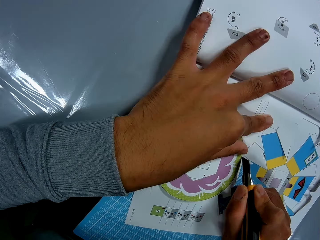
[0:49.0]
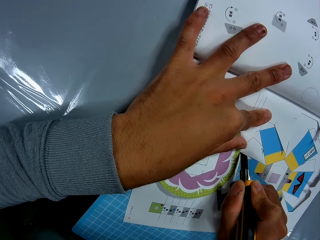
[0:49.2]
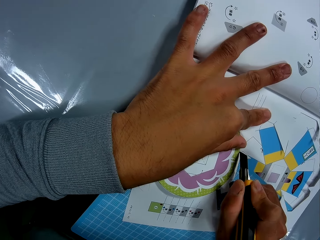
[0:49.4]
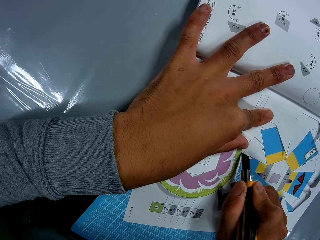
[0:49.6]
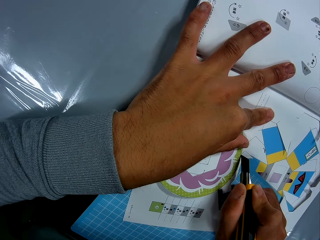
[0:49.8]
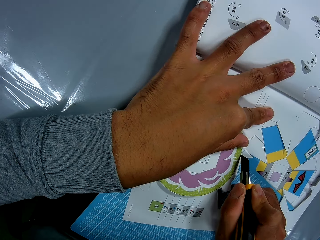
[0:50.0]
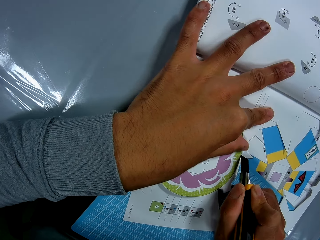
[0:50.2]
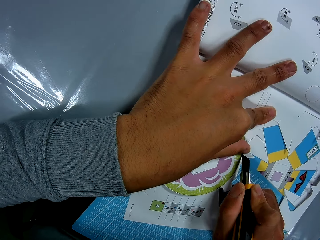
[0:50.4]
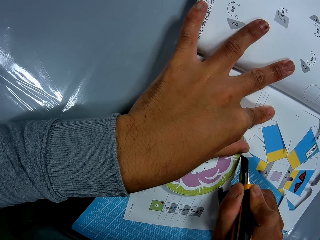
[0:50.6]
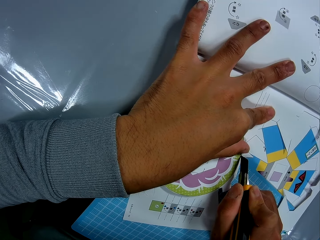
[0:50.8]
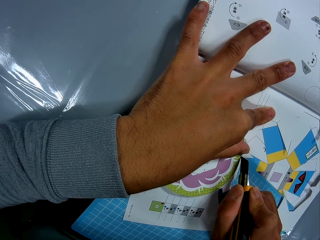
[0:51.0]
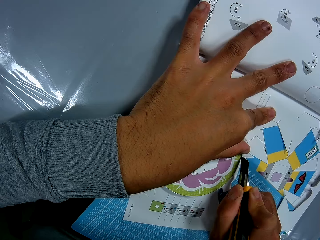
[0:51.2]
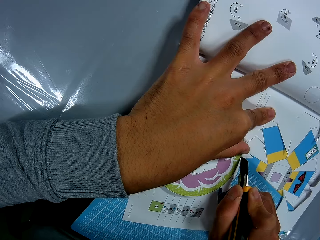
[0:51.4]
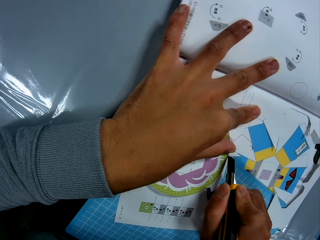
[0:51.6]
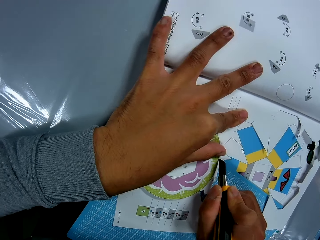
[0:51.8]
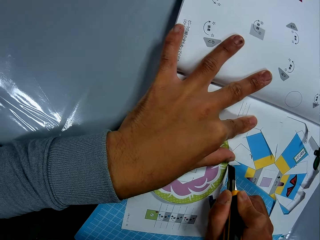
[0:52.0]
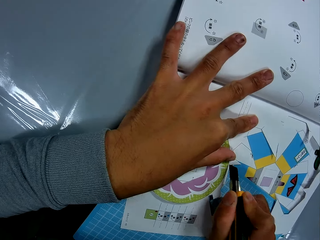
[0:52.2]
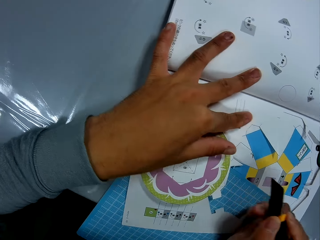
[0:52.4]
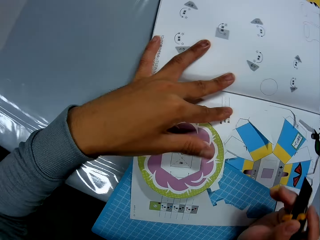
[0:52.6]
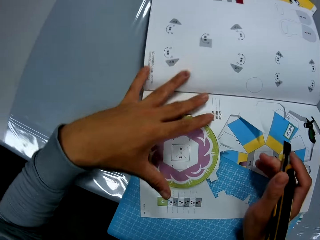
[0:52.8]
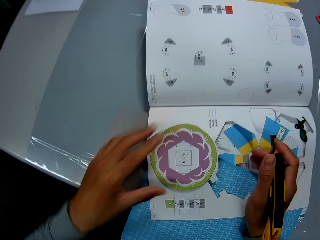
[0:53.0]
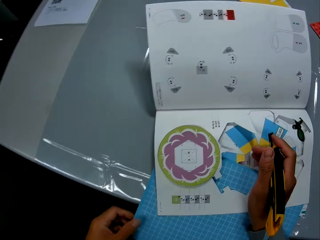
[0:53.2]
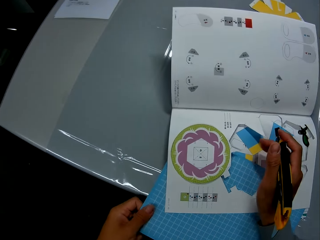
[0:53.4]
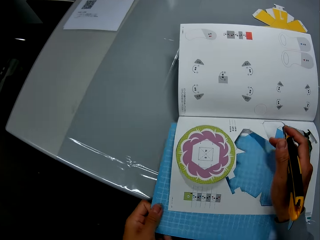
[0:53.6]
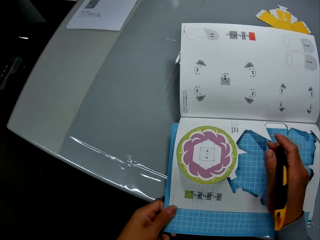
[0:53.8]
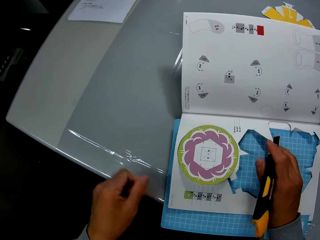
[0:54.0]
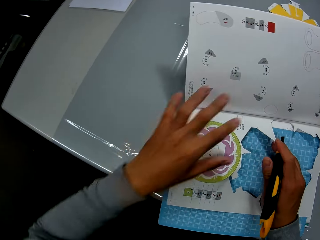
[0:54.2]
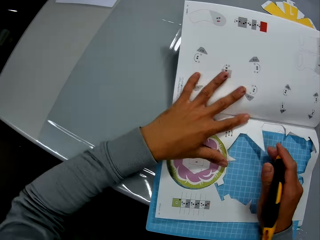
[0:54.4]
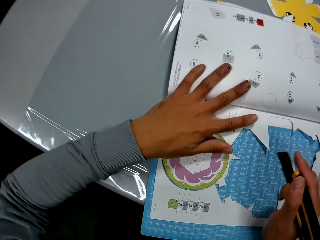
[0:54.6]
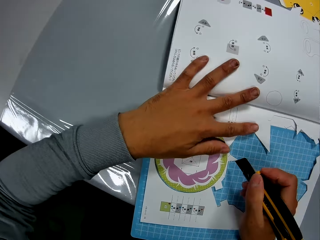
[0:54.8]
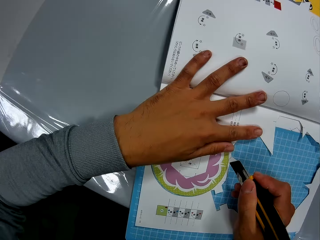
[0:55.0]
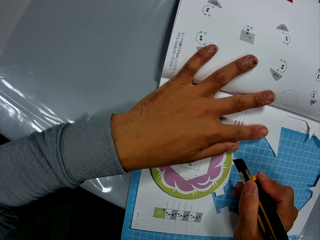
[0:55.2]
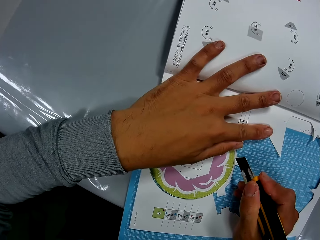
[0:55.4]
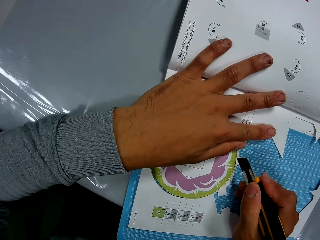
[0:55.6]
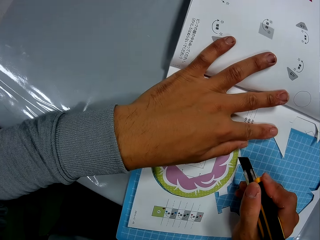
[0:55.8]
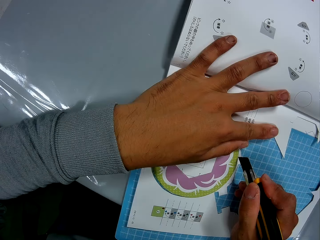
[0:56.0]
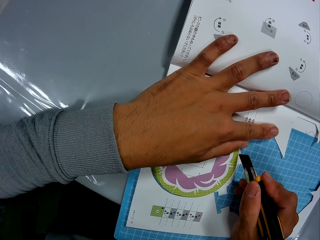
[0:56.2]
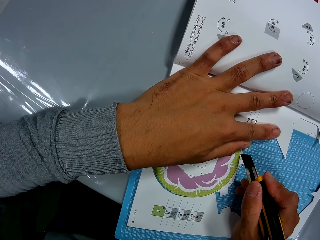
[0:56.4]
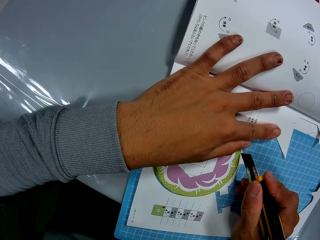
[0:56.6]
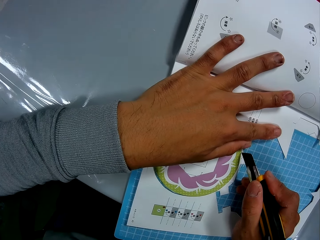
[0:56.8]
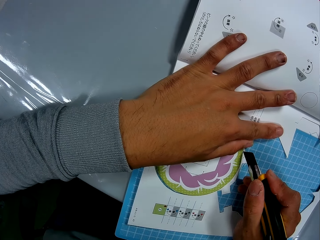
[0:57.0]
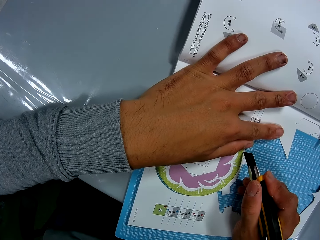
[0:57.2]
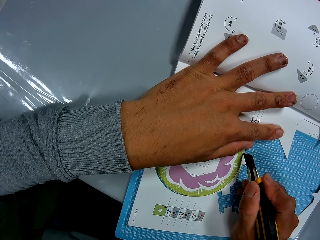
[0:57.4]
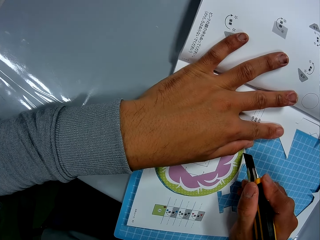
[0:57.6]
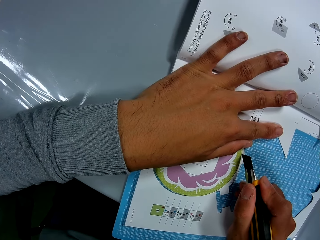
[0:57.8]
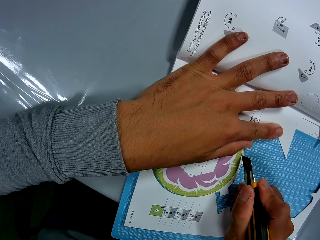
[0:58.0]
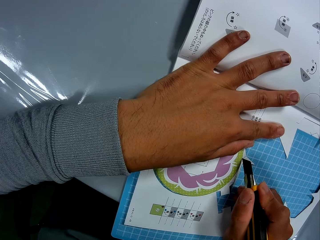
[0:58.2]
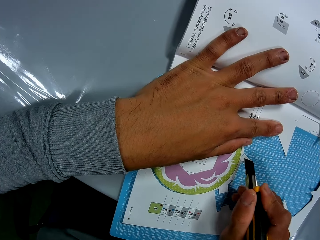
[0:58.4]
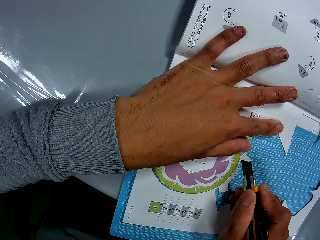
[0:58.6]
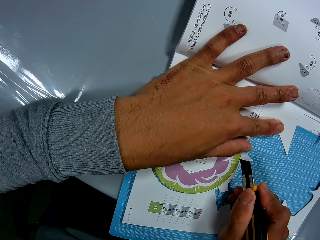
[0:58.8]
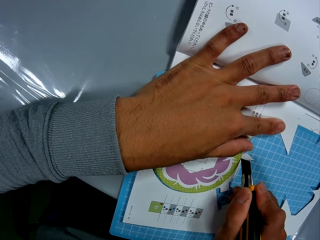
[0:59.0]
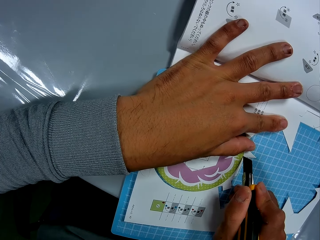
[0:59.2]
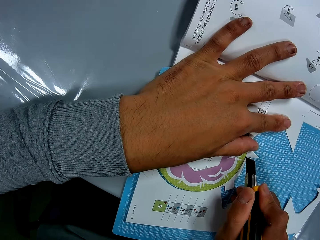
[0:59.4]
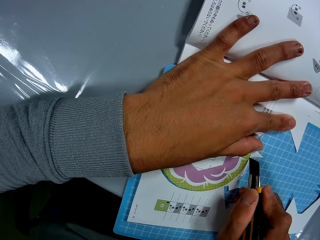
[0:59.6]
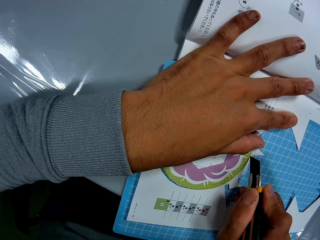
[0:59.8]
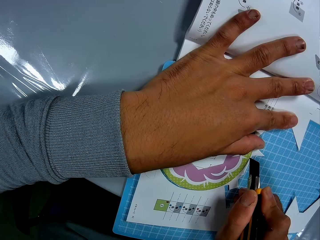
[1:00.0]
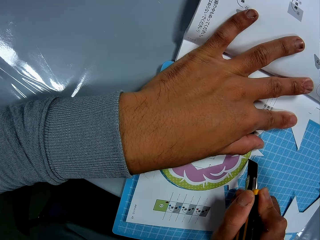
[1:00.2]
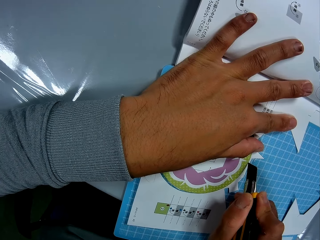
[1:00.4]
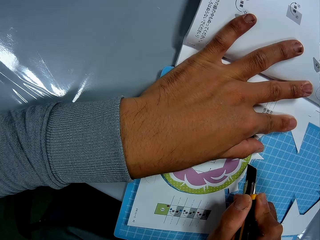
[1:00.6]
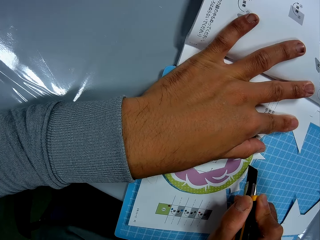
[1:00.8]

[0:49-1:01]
The camera wearer stops to cut. They move the cutting mat. They adjust the self healing cutting mat. They cut the crafting paper. They trace the craft in the paper craft with the precision knife.

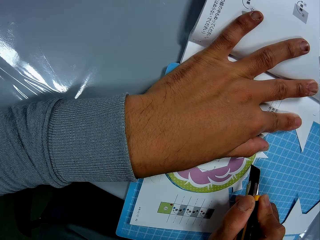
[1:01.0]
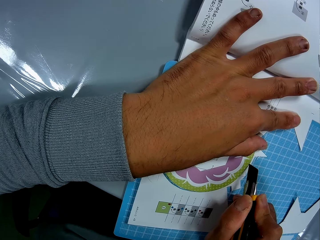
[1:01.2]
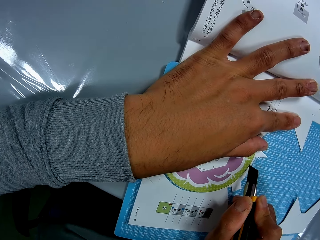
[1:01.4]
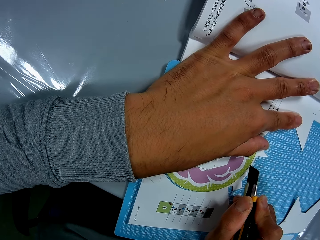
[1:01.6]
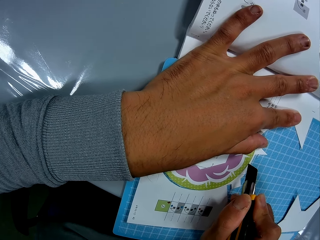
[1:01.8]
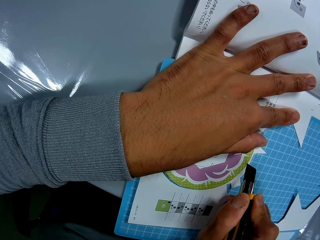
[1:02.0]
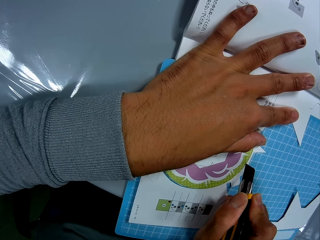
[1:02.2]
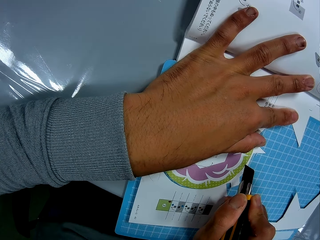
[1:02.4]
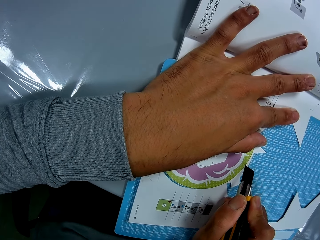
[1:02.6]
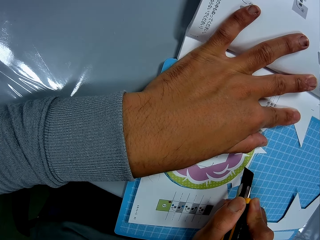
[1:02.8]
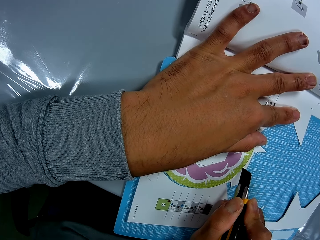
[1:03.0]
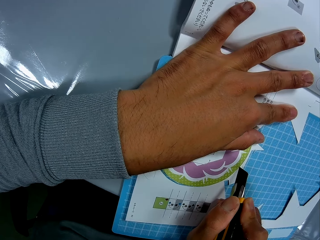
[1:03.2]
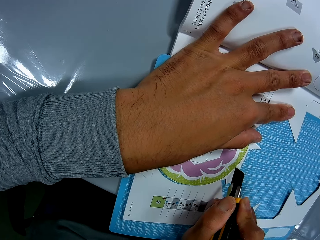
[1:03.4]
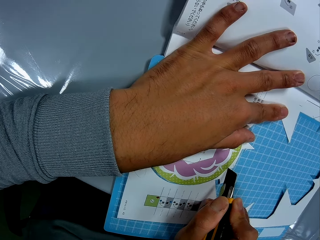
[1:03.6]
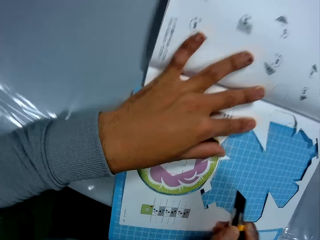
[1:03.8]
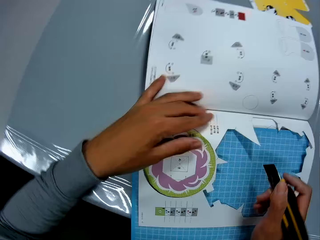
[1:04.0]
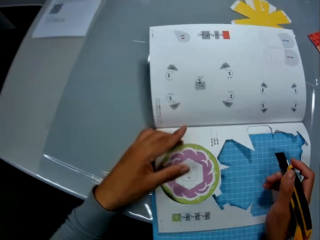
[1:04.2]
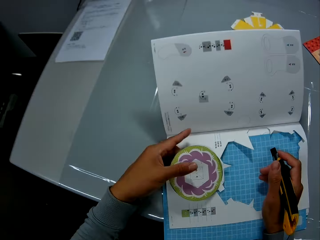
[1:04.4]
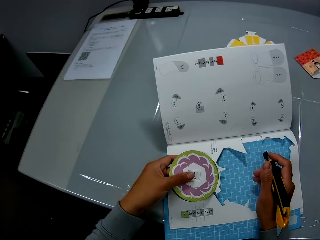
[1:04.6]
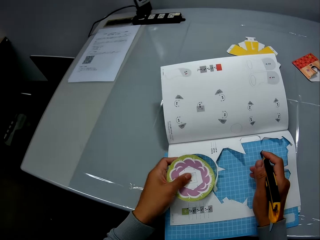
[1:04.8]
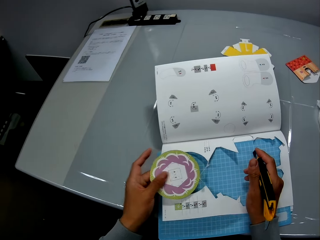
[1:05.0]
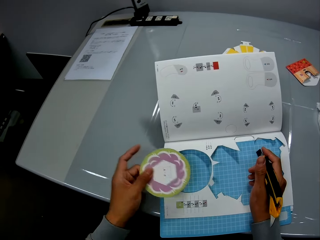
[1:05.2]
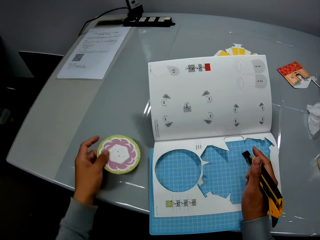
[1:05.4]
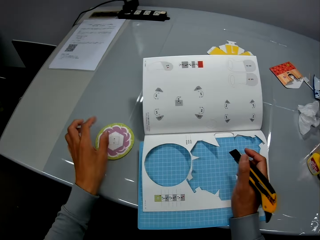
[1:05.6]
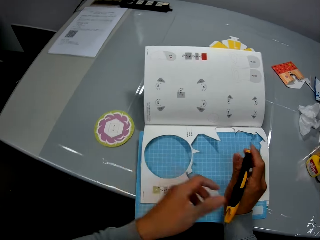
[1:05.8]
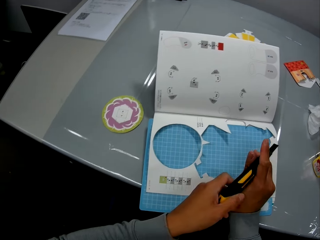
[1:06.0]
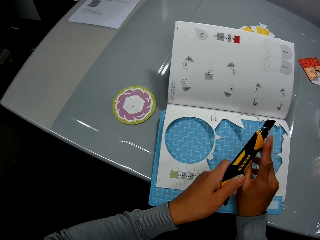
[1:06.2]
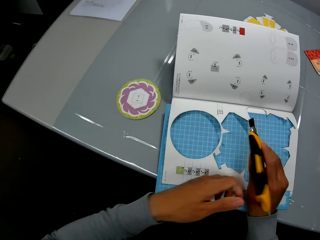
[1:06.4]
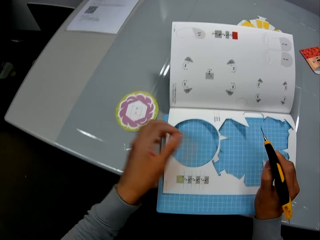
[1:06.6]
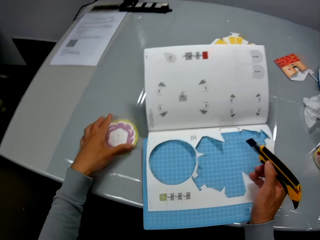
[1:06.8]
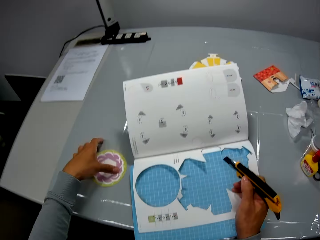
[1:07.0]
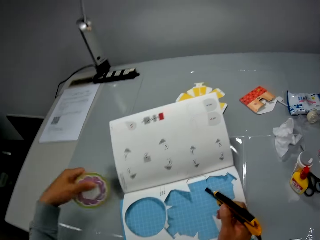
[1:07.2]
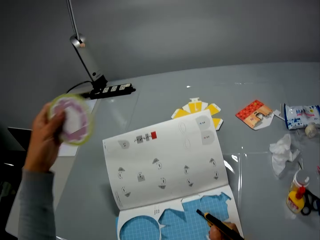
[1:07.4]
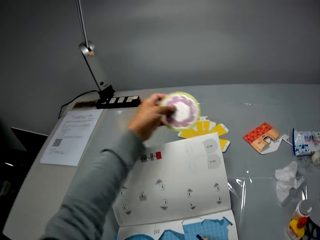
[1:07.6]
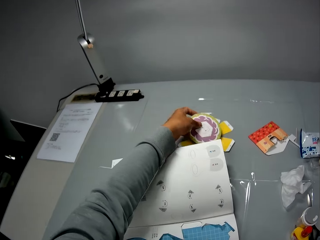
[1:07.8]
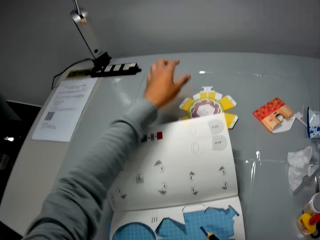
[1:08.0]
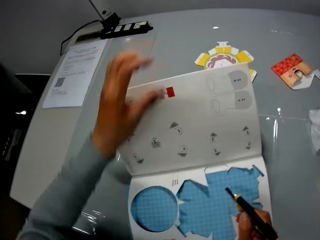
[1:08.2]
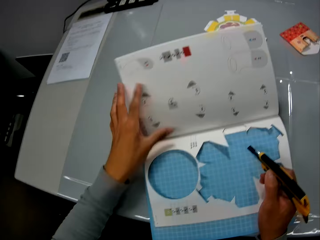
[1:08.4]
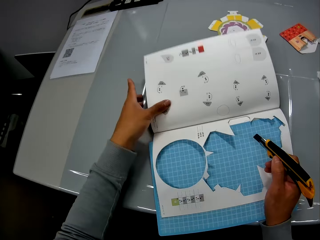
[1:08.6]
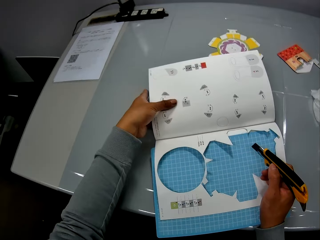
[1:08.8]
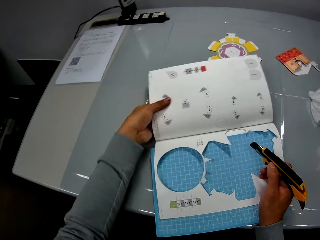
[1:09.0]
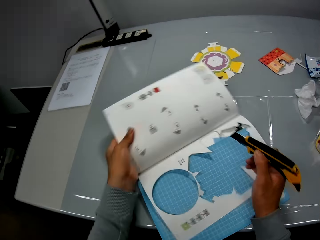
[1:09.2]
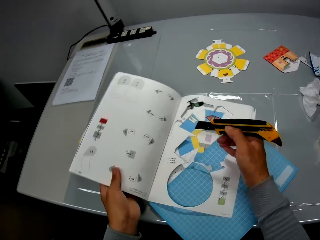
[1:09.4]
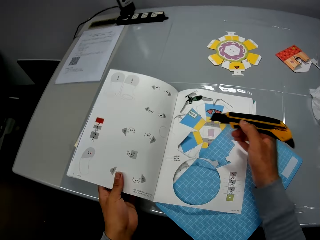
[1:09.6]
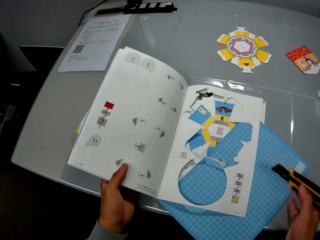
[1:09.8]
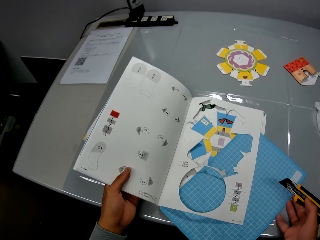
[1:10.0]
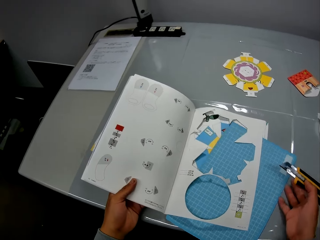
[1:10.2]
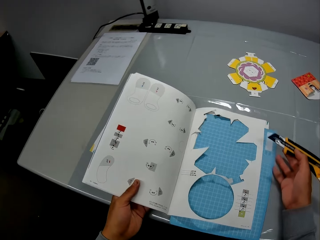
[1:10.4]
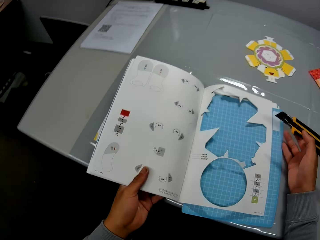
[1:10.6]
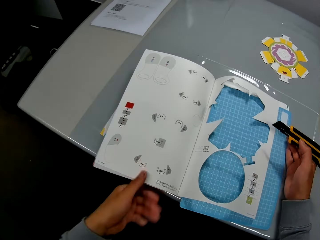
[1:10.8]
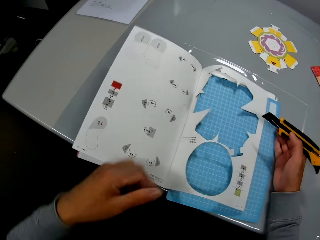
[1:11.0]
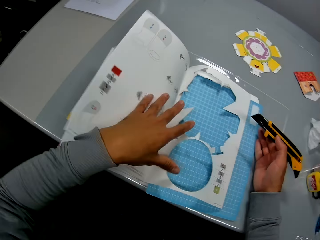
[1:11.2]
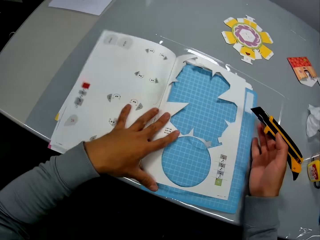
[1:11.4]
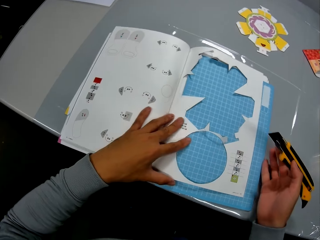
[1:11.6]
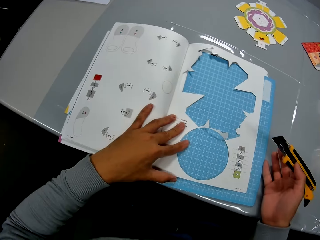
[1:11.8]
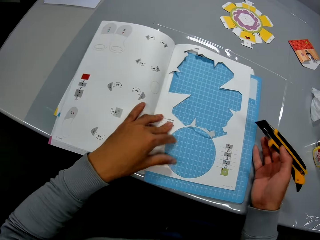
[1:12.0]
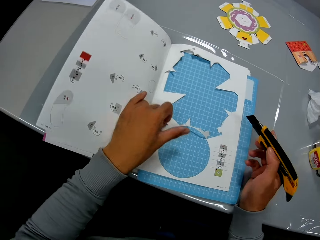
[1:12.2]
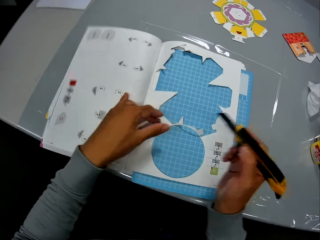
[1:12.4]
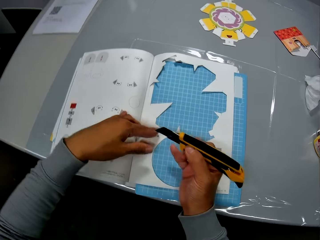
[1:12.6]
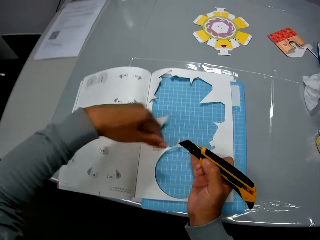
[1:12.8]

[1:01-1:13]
The camera wearer adjusts the craft in the paper craft on a self healing cutting mat. He removes the craft from the paper craft. He drops the craft on the table with his left hand. He adjusts the precision knife in his right hand. He touches the crafting knife with the other hand. He picks up the precision knife on the table. He drops the craft on another craft on the table. He moves the crafting book. He turns round the paper craft on the self healing cutting mat. He adjusts the self healing cutting mat on the table. He attempts to cut the crafting paper.
